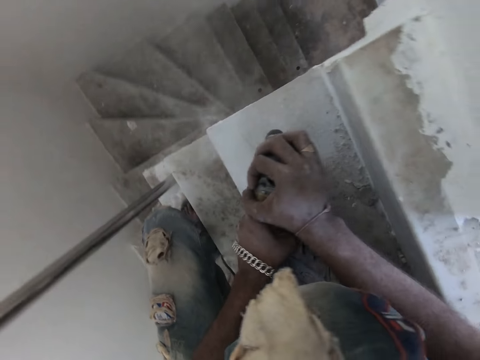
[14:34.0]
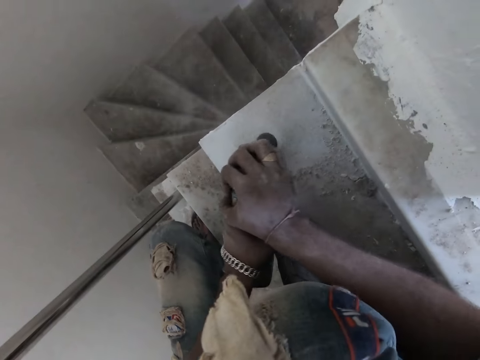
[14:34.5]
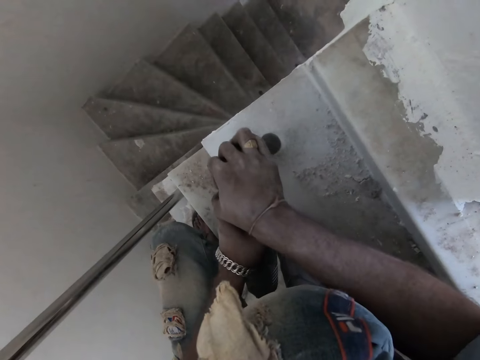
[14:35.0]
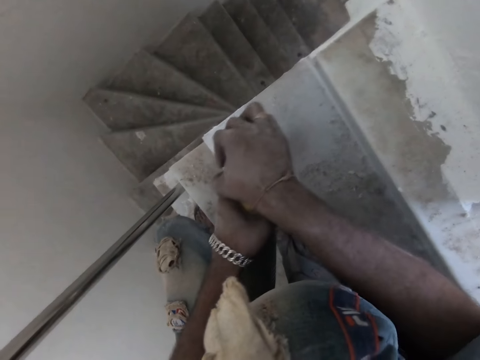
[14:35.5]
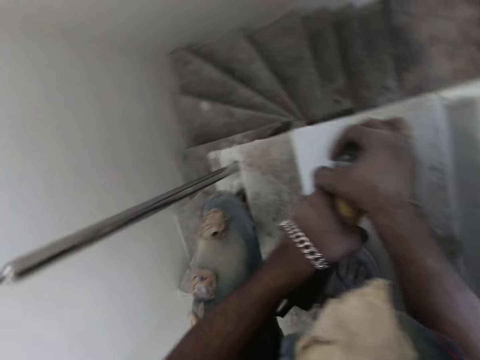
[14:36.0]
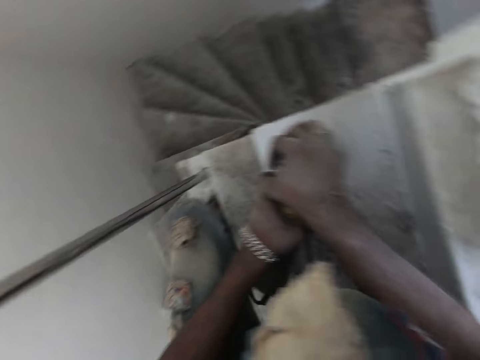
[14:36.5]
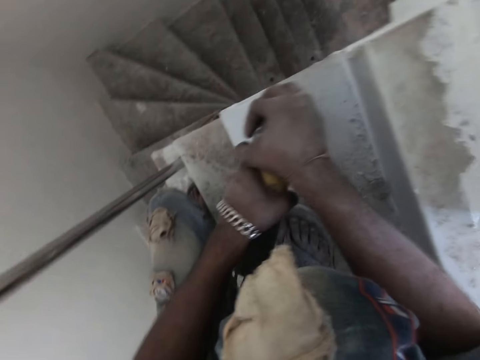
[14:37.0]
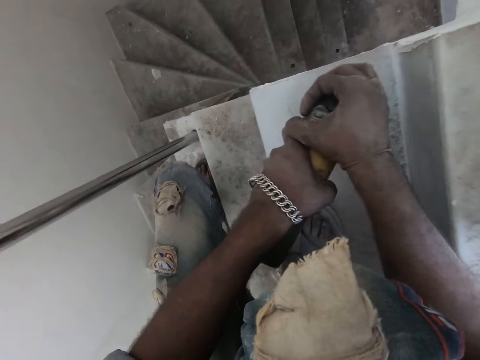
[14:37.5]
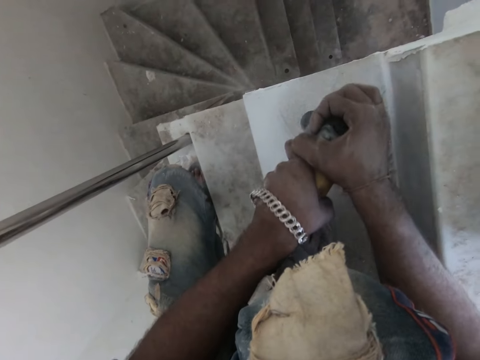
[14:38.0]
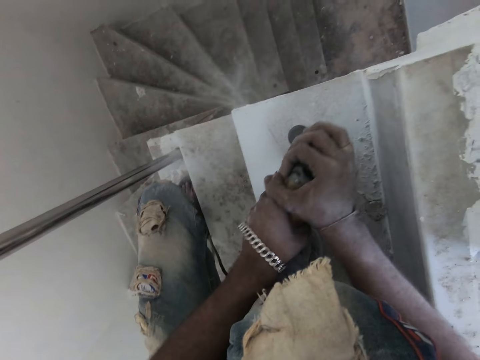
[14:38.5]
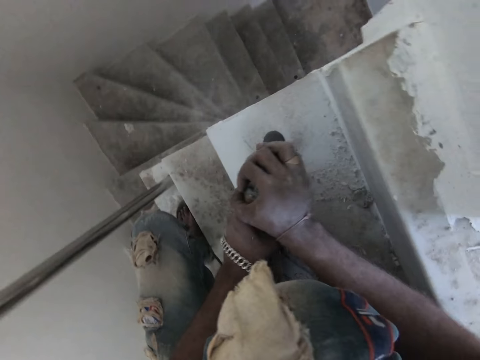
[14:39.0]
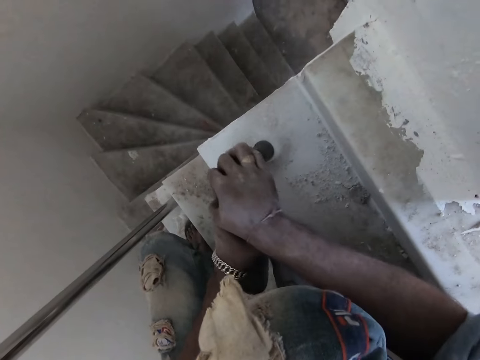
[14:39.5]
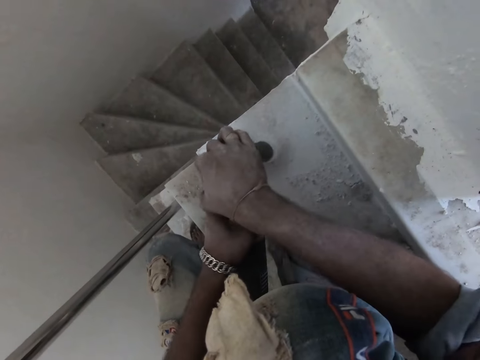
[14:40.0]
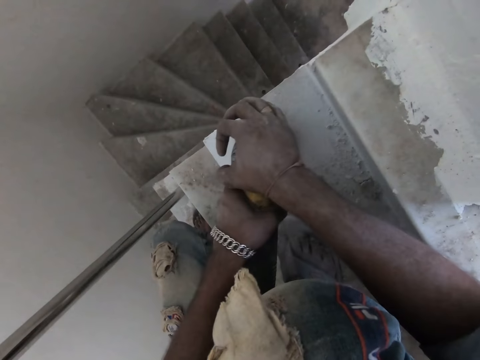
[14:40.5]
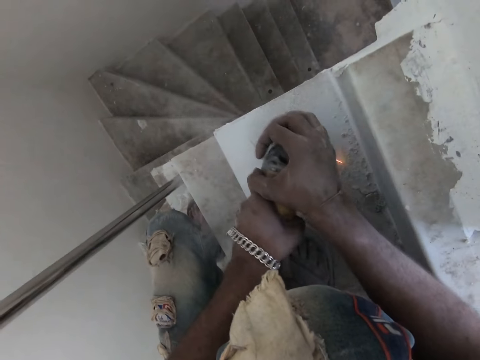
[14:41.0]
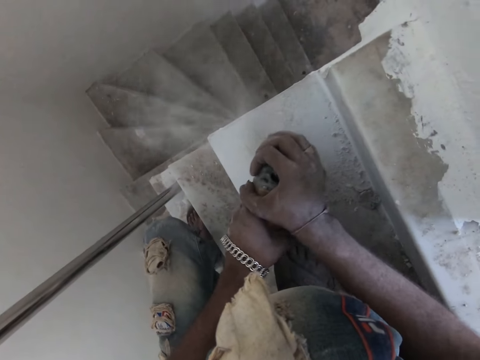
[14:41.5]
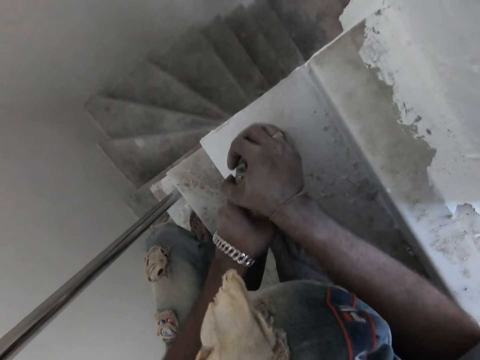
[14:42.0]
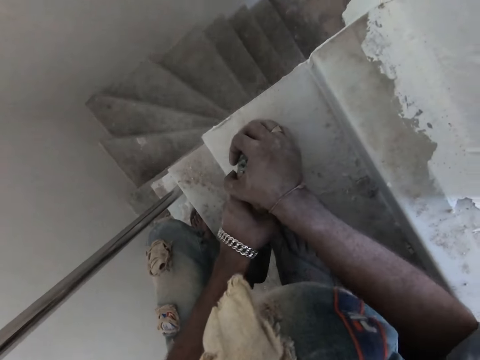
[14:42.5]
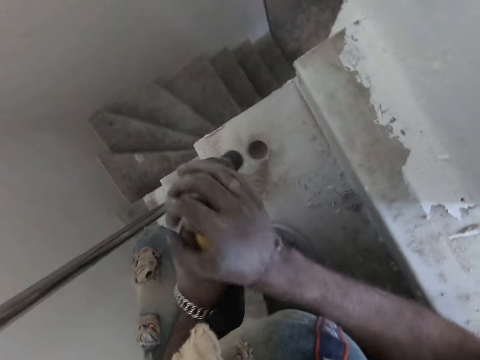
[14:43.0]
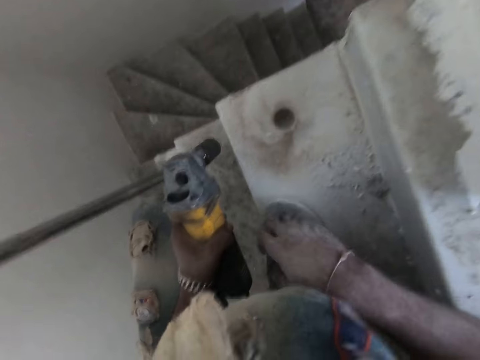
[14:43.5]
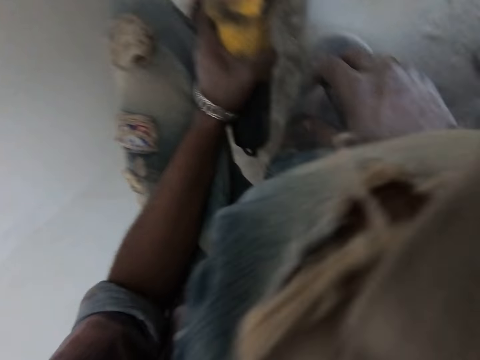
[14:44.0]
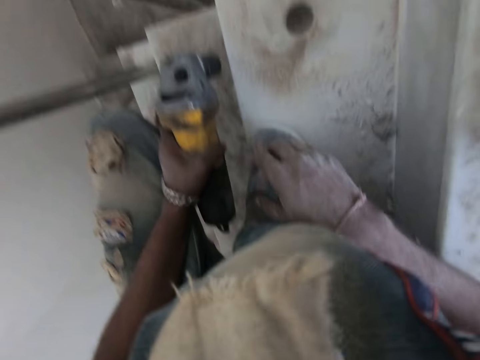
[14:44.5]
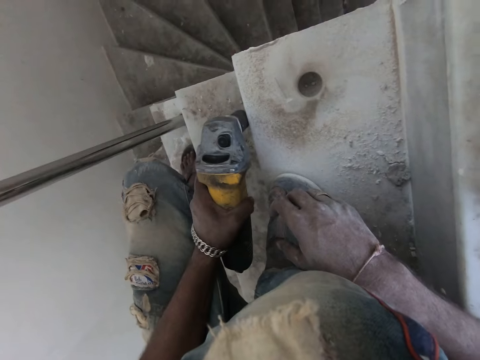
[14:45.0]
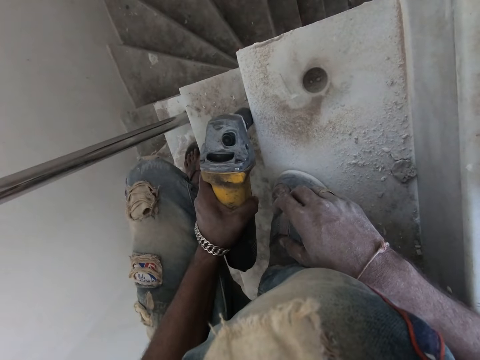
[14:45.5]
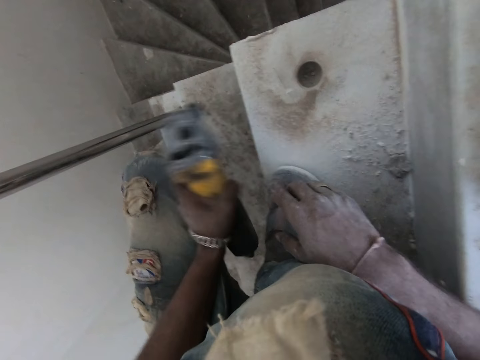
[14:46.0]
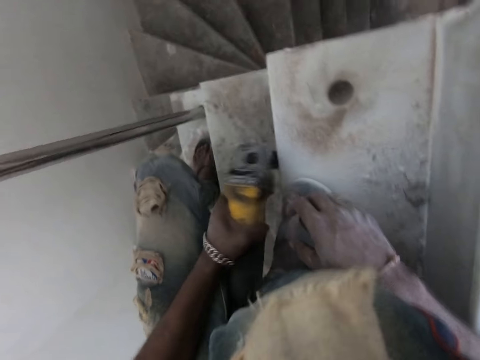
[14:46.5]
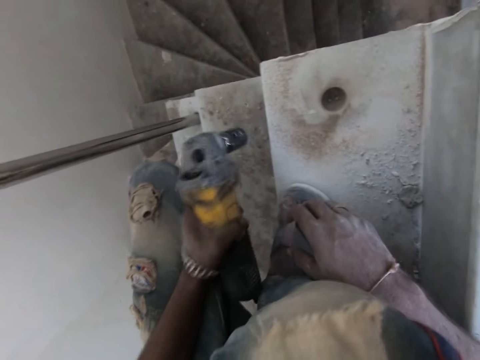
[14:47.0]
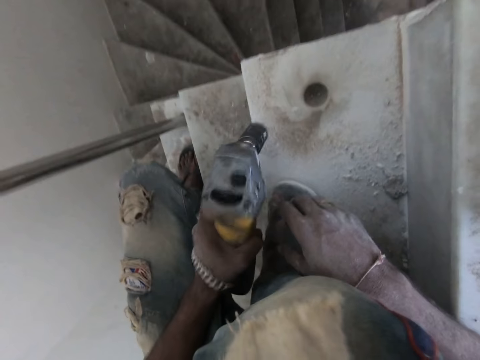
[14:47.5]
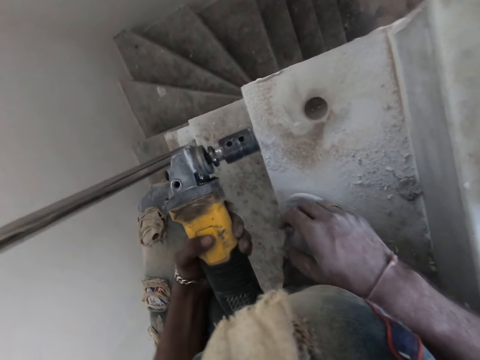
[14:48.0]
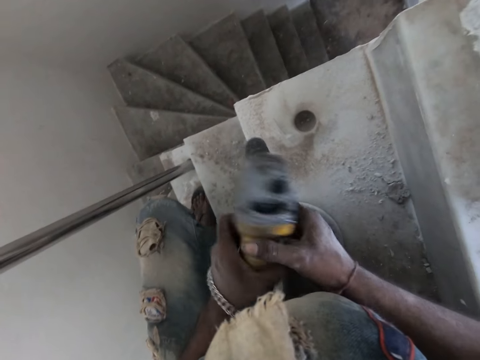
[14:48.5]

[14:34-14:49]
The camera wearer holds a shoe by the right hand. He hits the staircase with the drill in his left hand.

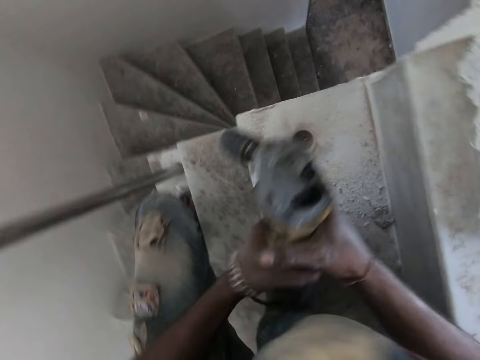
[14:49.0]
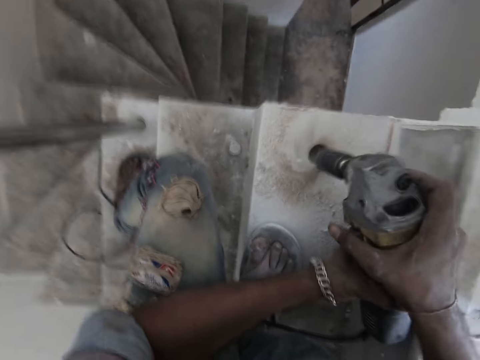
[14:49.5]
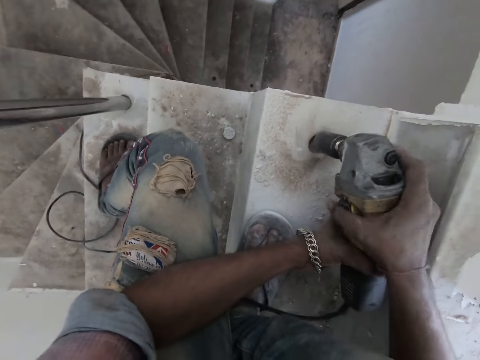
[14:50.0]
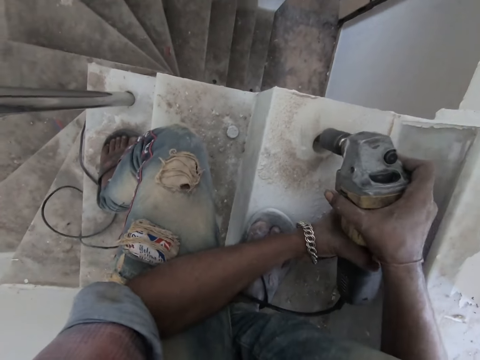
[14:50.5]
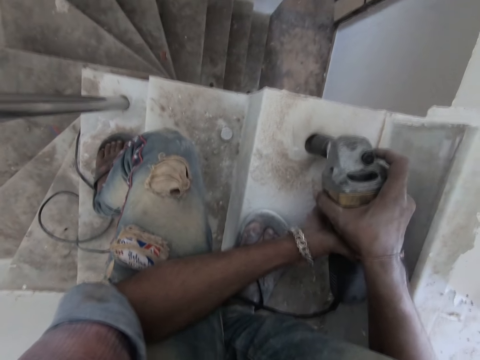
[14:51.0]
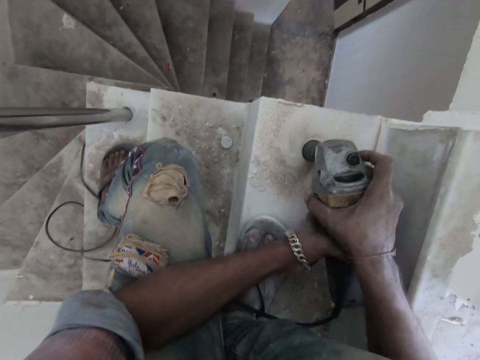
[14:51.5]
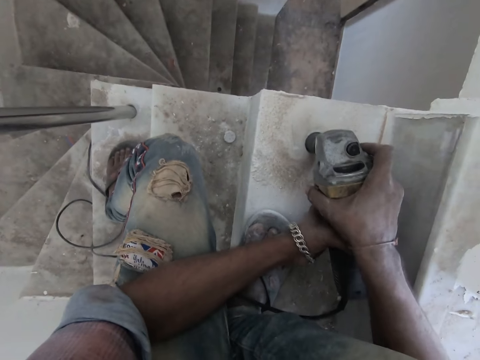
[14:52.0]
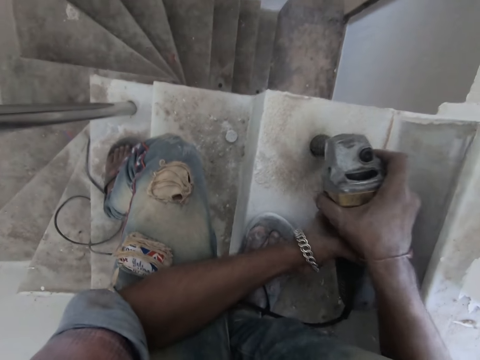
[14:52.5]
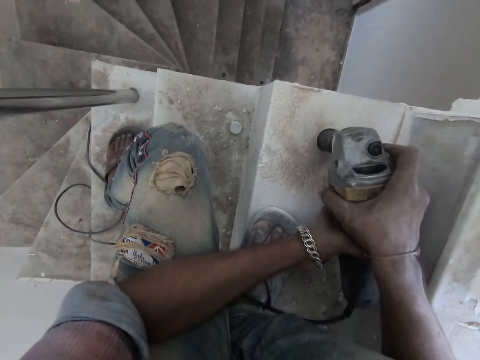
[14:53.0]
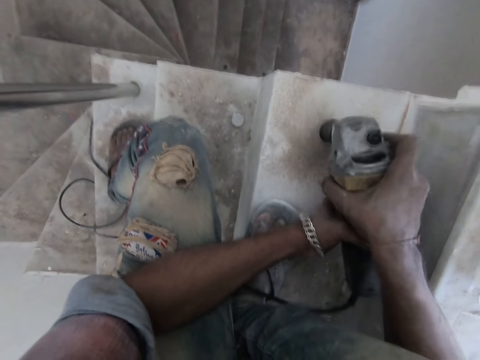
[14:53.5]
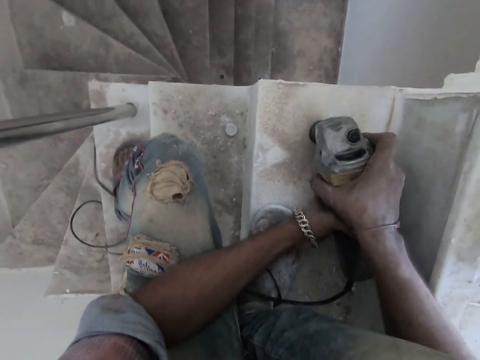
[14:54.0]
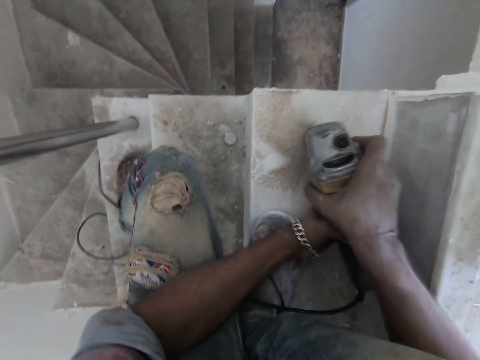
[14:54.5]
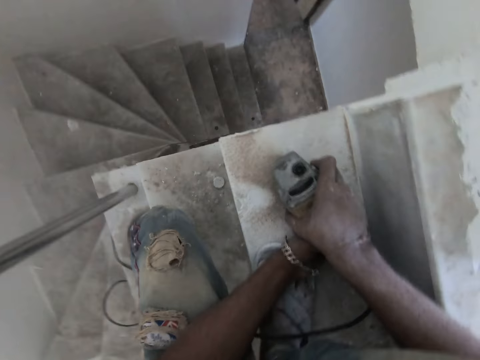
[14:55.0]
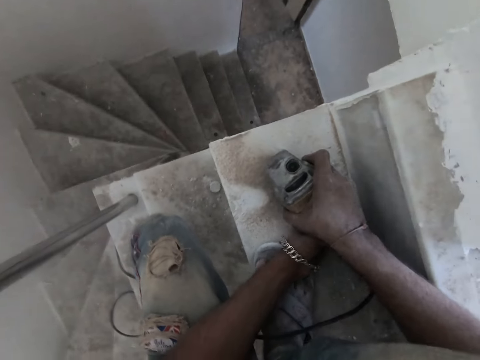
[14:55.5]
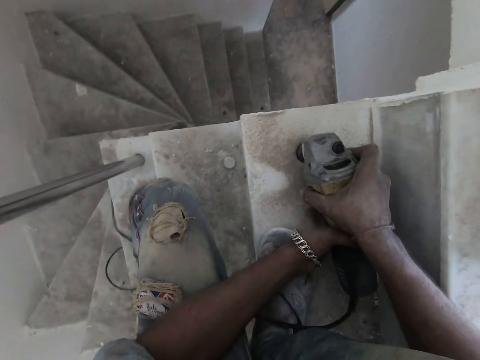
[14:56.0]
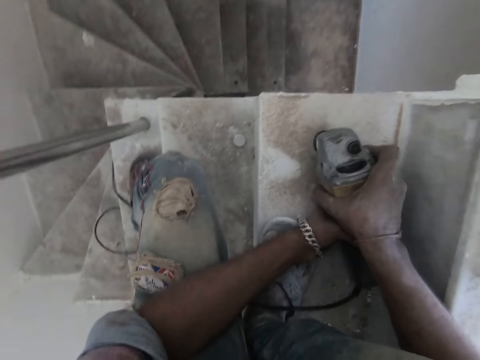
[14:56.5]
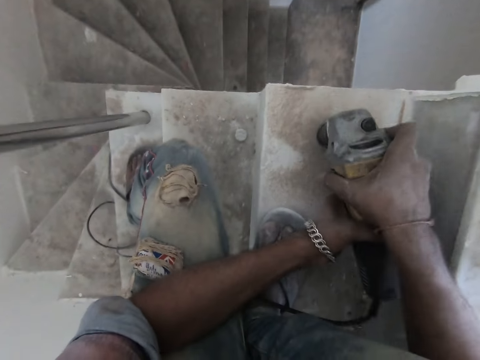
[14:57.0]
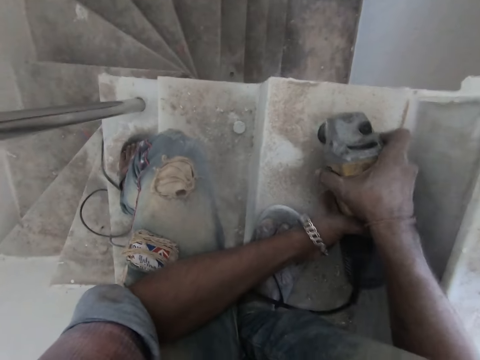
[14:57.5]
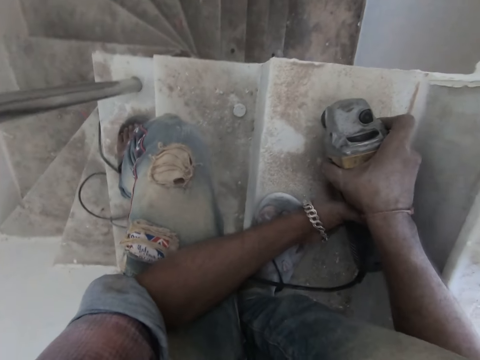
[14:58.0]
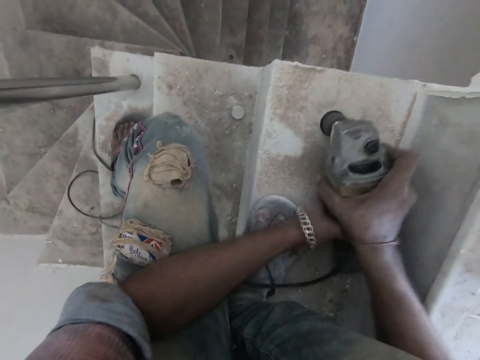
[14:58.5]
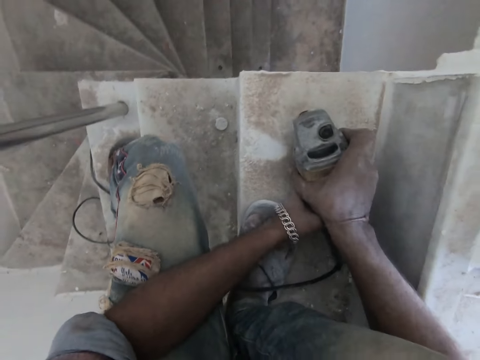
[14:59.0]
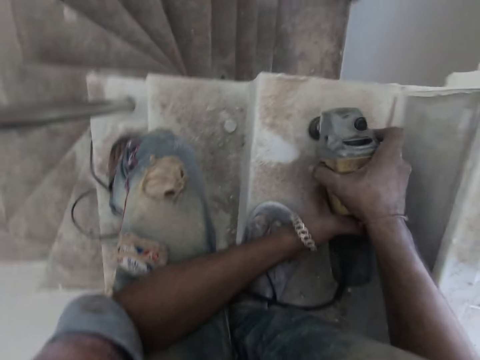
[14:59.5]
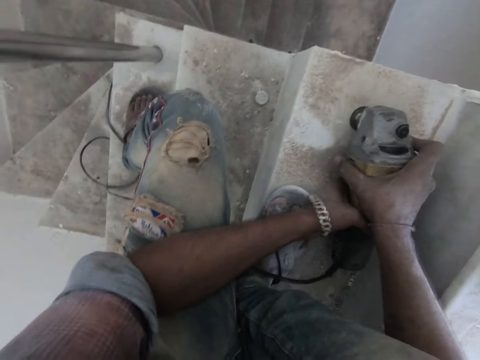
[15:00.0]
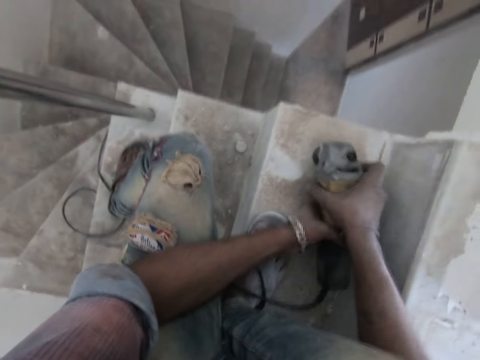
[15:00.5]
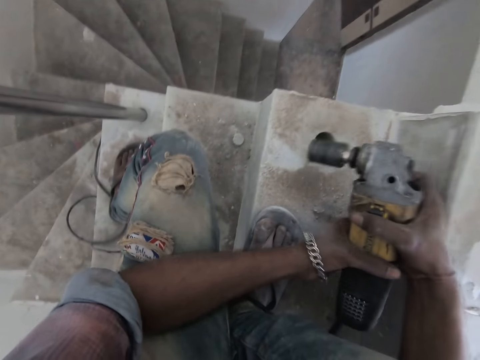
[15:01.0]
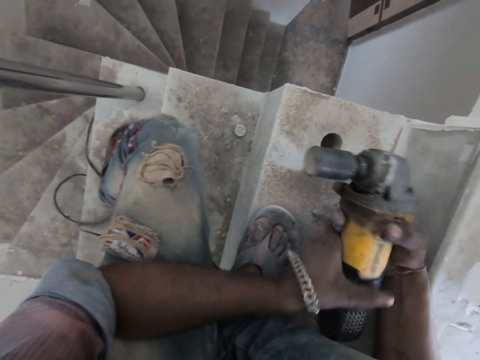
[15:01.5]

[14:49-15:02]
The camera wearer turns on the switch on the drill with his right hand. He drills the hole in the staircase with the drill in both hands.
